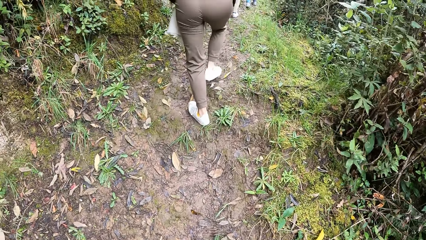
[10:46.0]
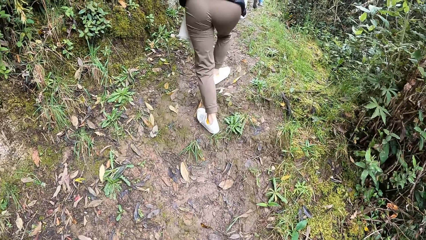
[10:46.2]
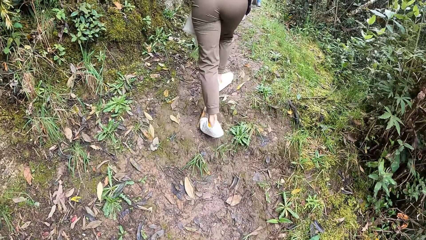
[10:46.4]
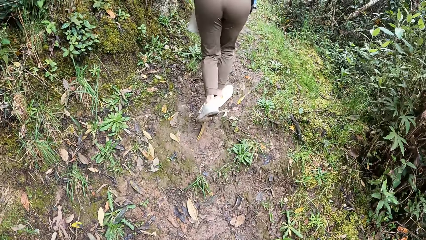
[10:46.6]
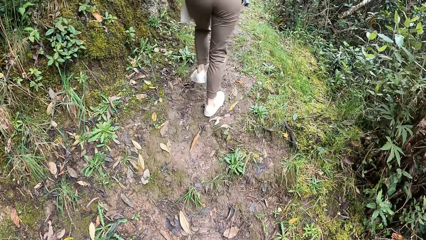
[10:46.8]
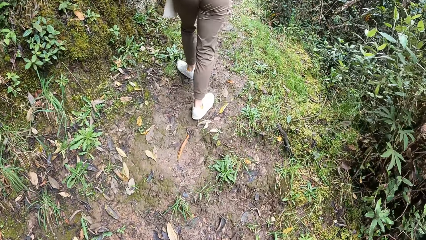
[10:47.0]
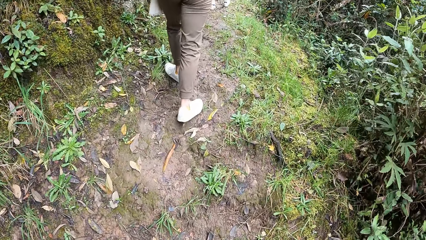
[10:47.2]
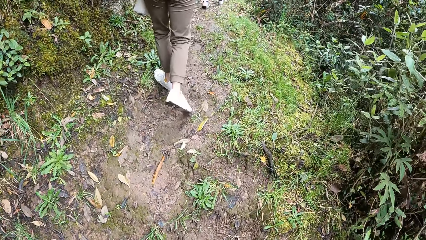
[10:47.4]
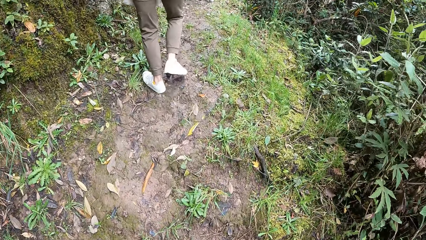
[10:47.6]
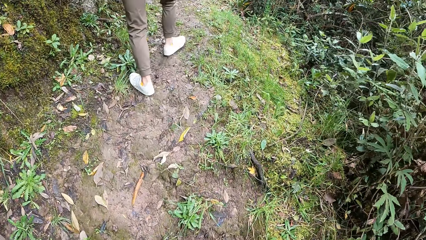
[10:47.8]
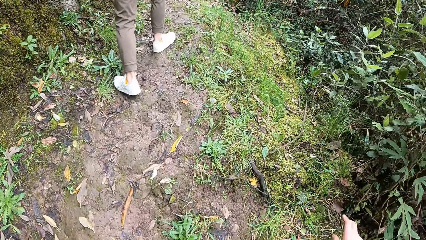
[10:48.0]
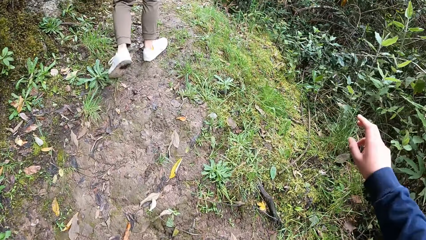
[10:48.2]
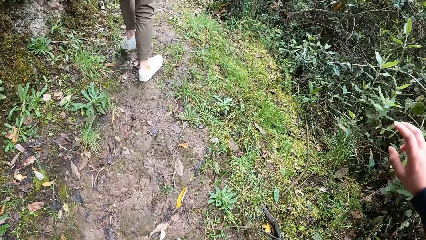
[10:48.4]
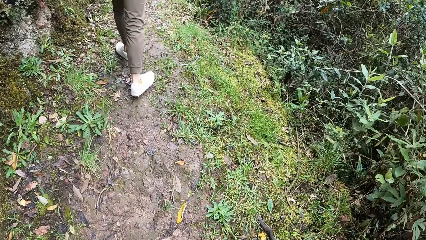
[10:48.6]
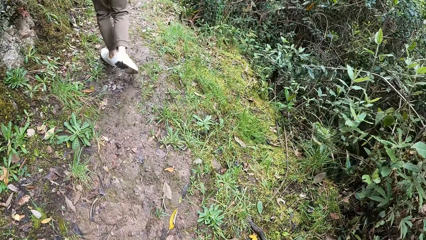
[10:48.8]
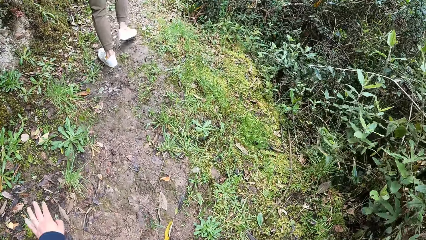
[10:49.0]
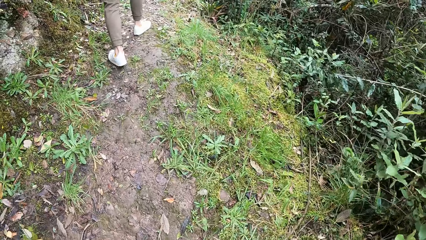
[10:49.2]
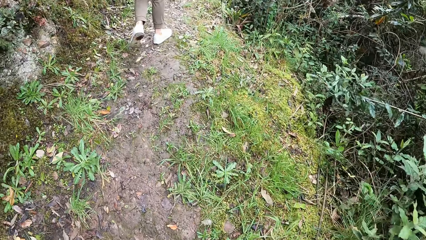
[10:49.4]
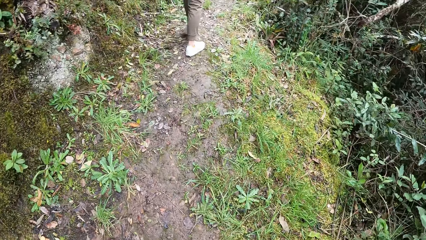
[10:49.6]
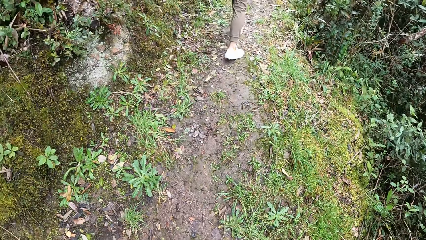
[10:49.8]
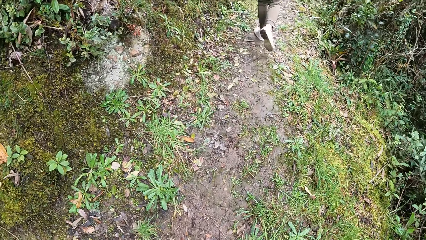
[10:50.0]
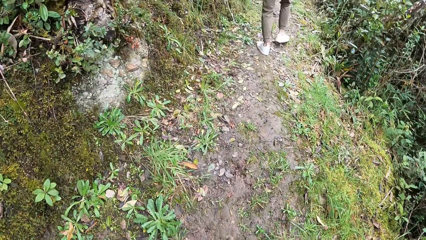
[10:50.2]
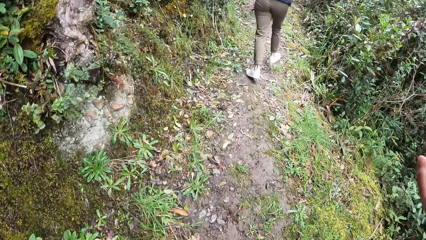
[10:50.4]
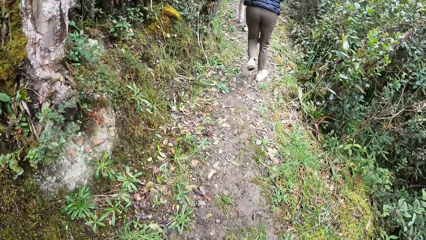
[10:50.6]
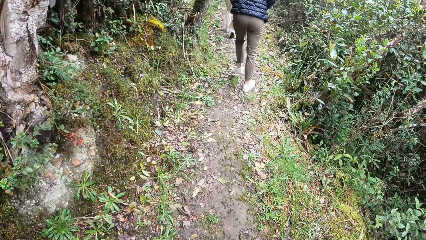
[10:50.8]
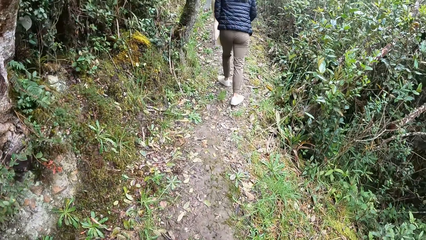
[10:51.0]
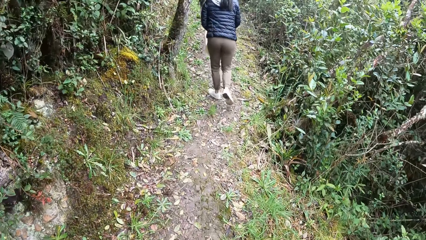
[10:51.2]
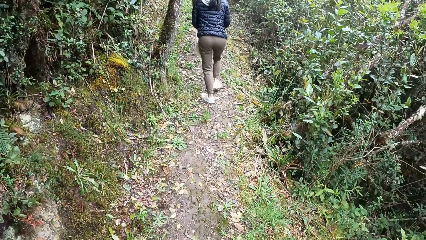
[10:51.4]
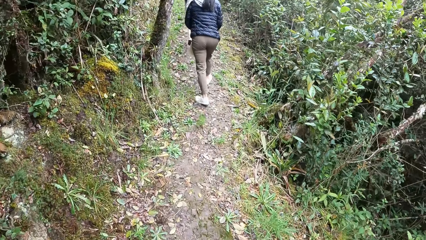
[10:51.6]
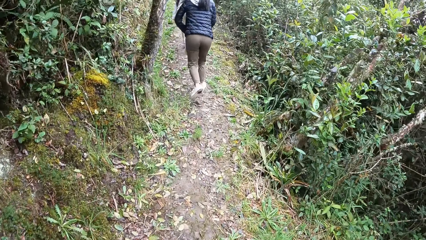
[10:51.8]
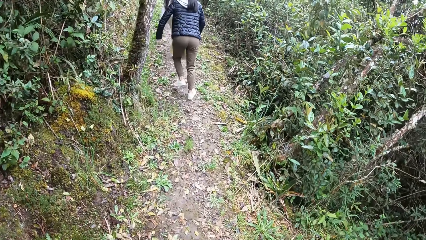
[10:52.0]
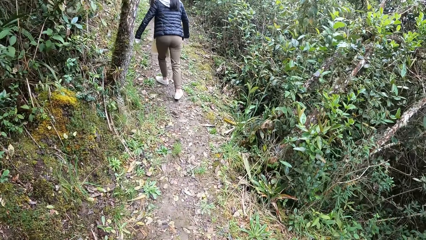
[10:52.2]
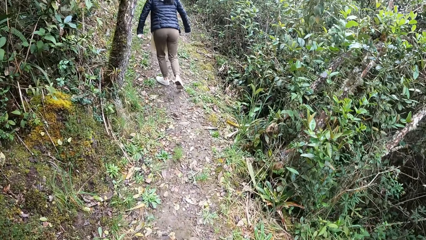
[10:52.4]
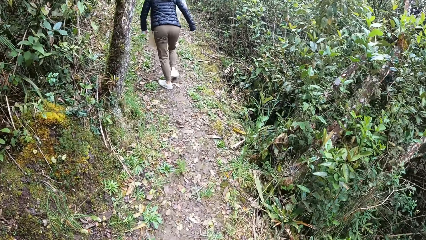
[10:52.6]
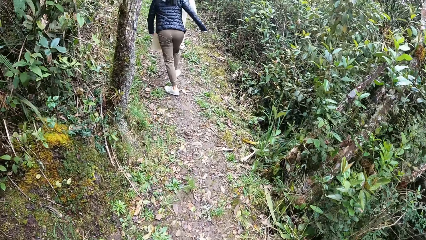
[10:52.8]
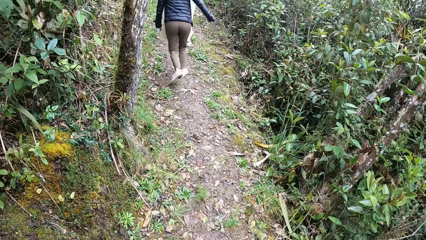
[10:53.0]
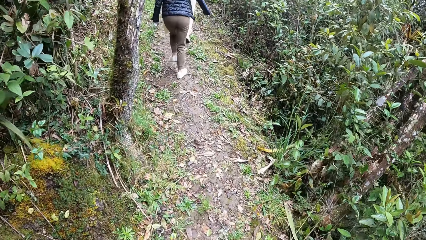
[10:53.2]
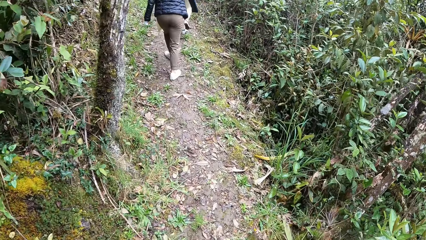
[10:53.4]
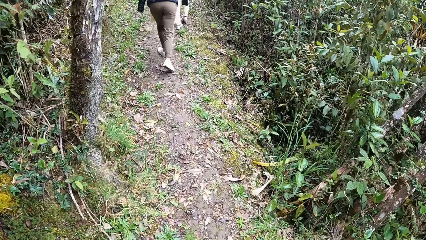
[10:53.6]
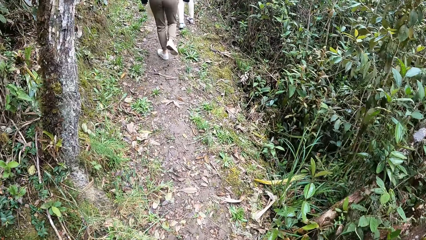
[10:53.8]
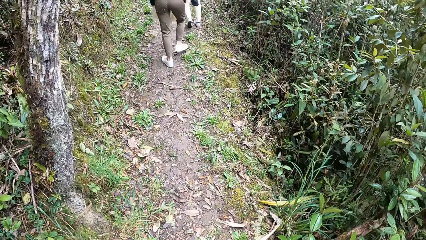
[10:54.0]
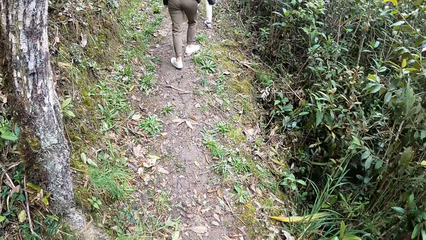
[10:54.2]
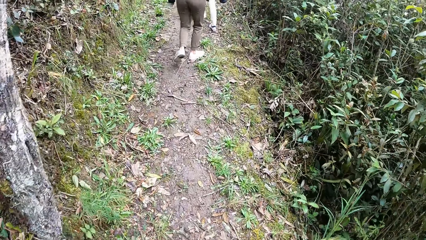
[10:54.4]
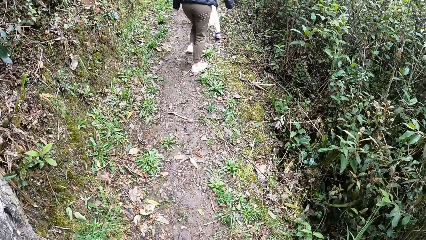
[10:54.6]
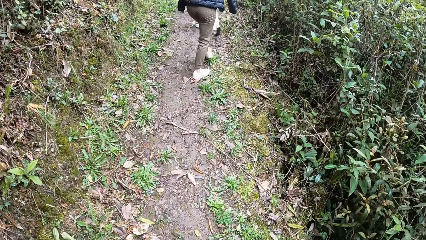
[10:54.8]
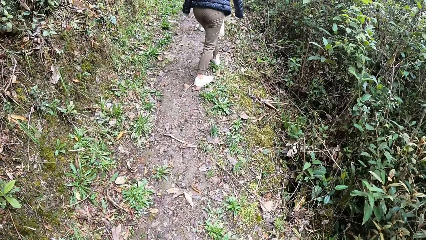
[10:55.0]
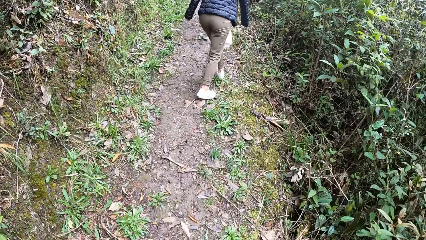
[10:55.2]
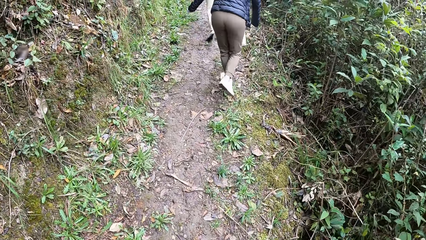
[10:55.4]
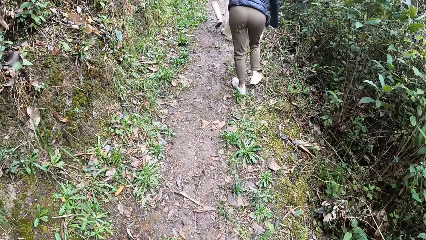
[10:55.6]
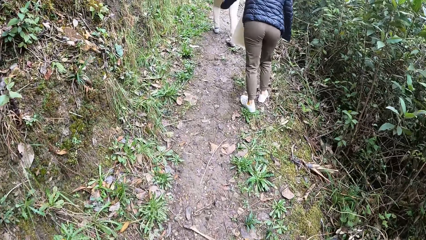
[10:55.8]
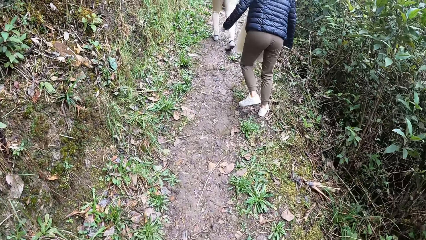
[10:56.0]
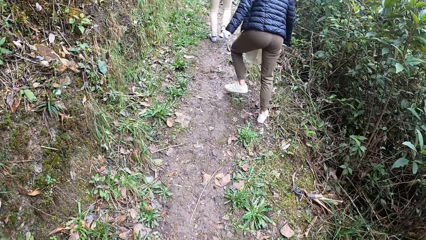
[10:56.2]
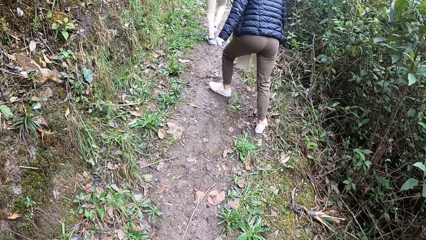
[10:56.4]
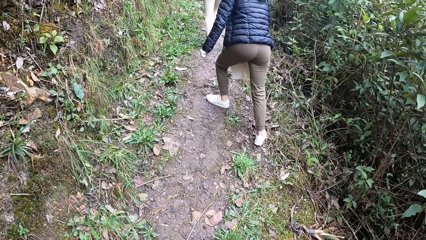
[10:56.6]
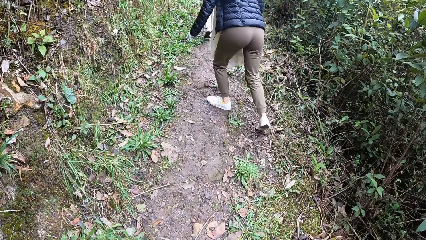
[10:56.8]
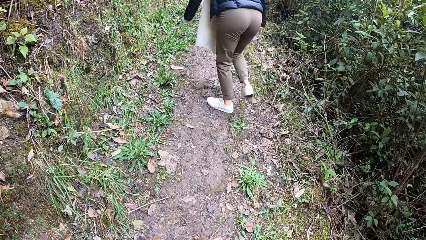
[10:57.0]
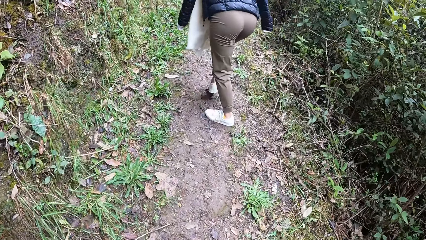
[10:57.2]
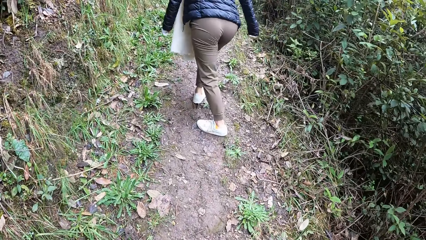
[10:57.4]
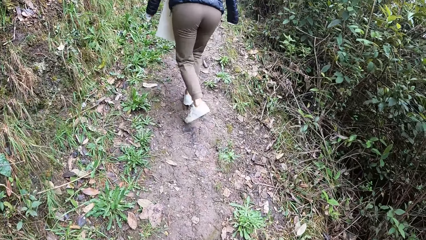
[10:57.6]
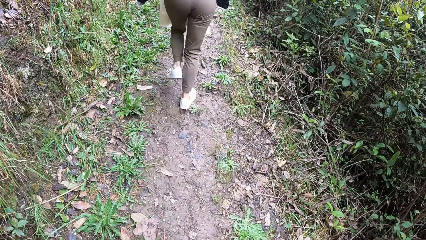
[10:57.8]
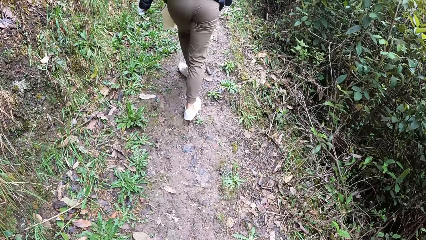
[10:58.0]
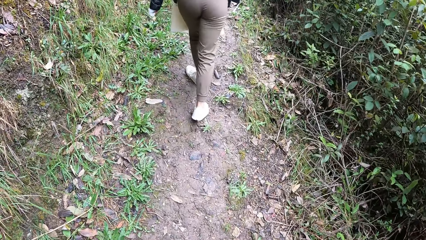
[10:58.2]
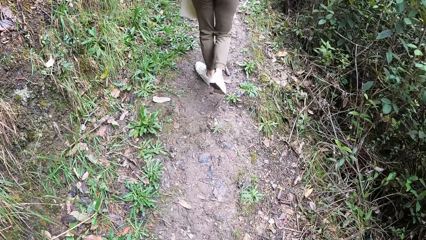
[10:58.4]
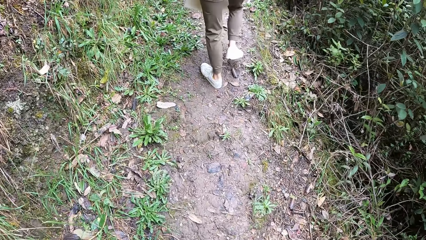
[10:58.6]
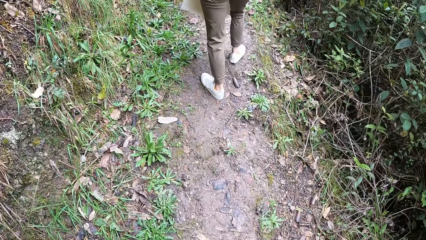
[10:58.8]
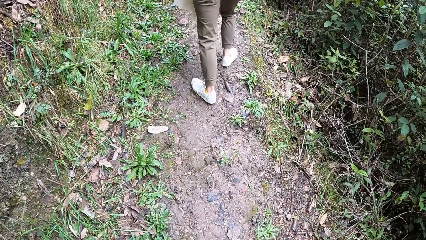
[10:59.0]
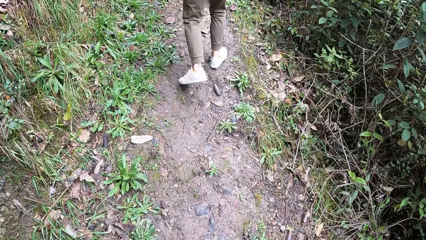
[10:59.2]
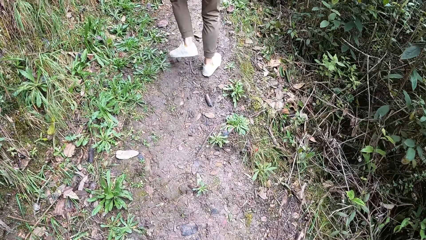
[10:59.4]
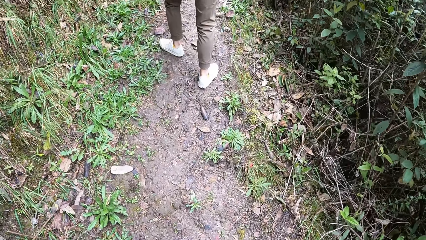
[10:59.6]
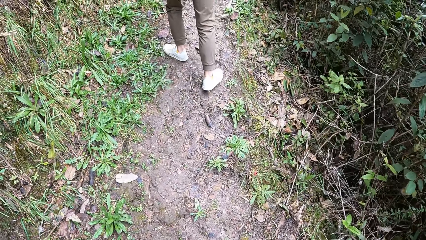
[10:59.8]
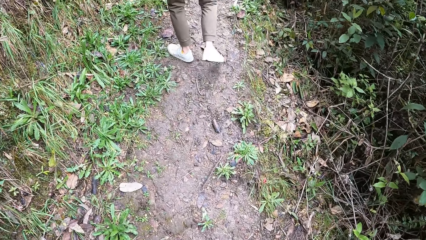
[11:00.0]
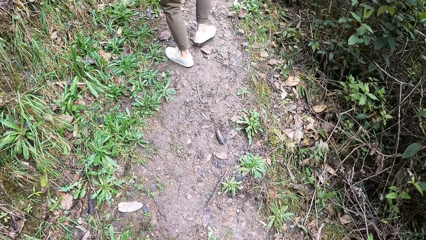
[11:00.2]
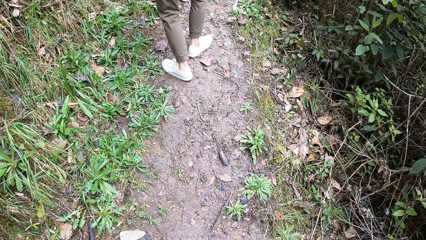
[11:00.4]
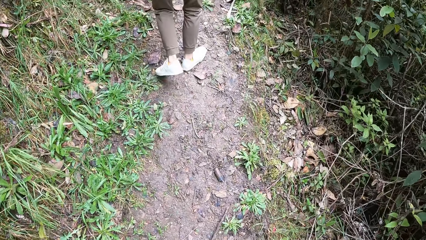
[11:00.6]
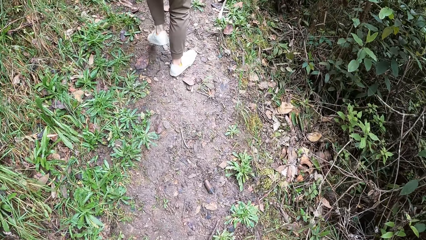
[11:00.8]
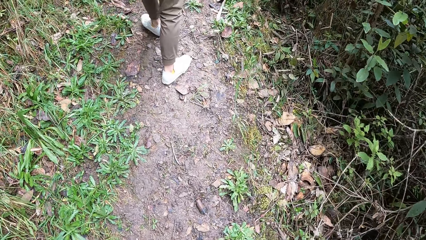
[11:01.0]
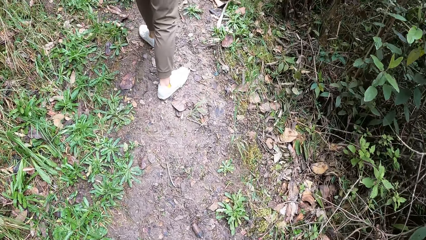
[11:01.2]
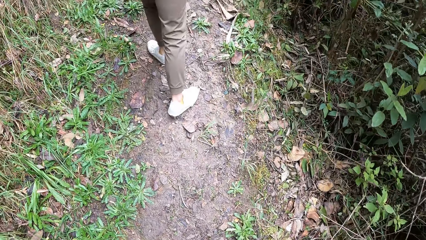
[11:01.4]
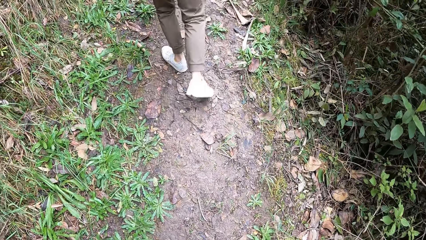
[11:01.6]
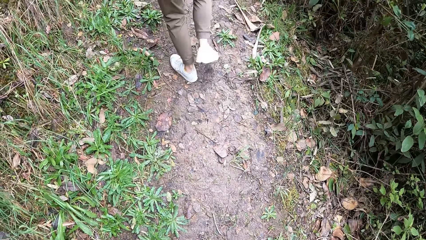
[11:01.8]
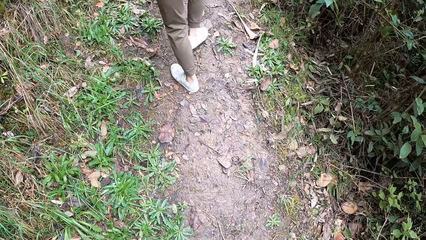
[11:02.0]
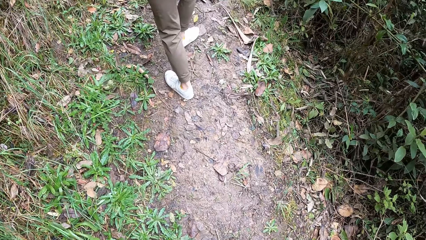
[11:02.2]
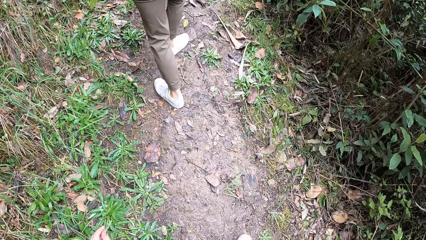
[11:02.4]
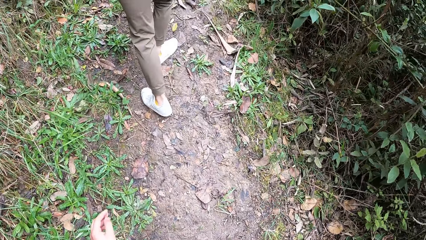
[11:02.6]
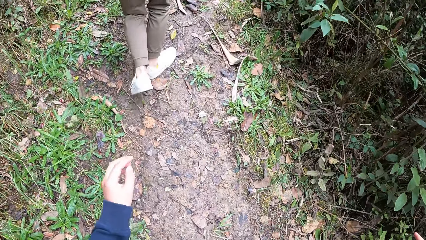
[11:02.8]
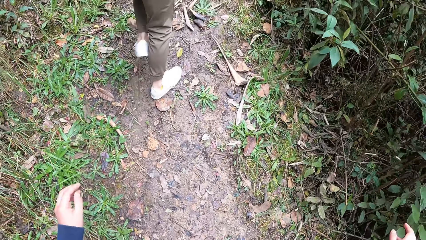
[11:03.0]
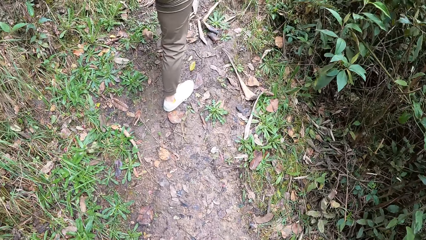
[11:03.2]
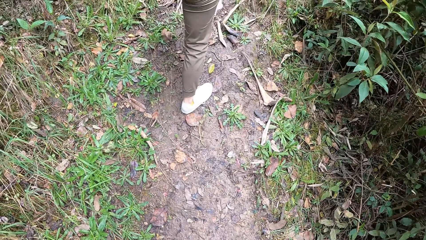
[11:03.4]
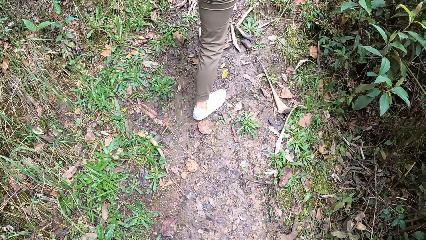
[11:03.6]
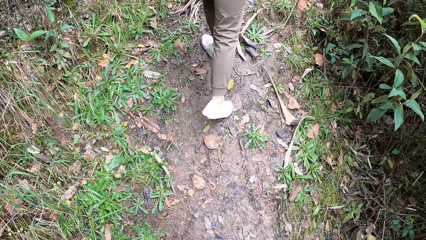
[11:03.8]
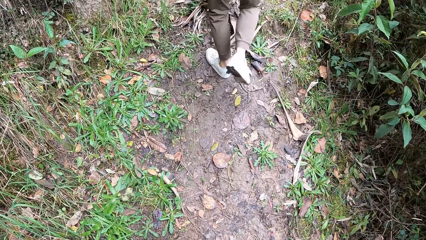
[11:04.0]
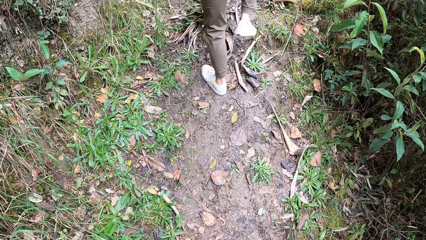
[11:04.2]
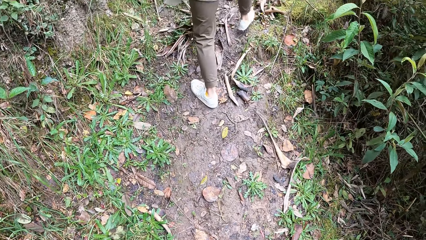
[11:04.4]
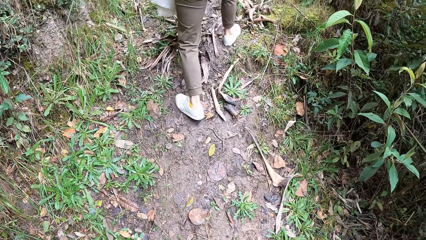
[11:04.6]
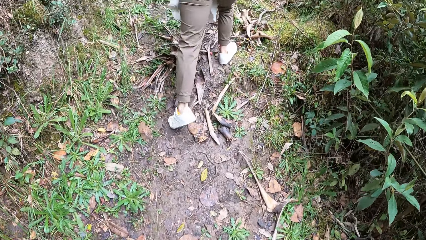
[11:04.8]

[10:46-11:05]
The camera wearer gestures with his hand. He gestures with his hand again.
